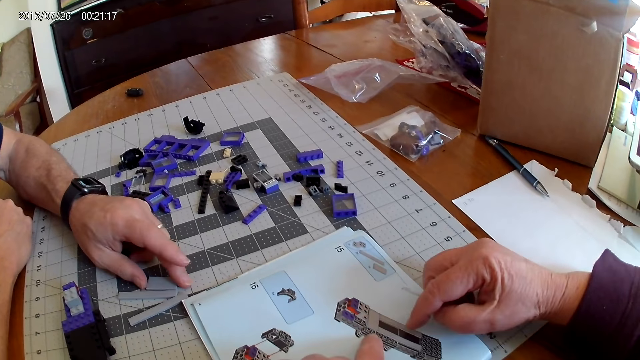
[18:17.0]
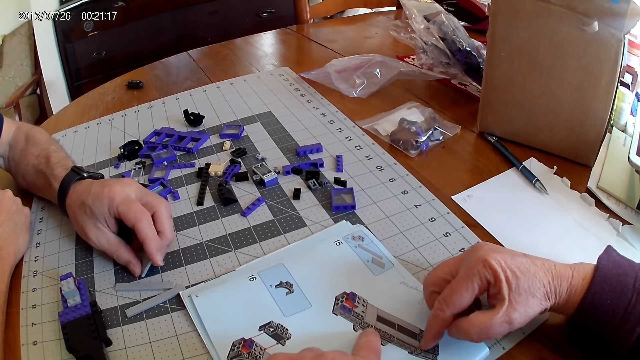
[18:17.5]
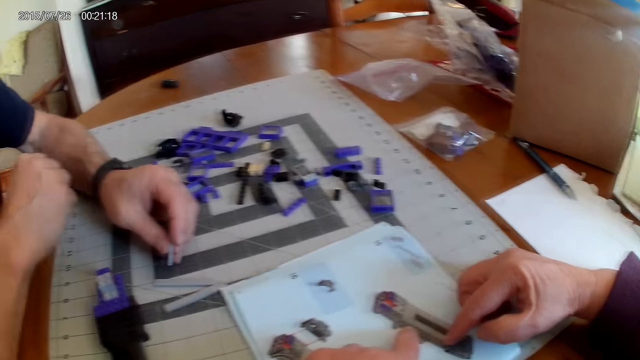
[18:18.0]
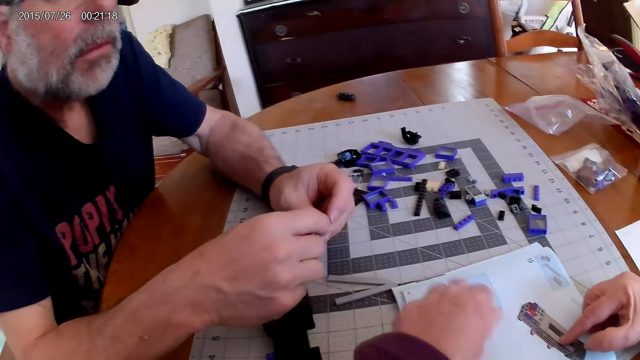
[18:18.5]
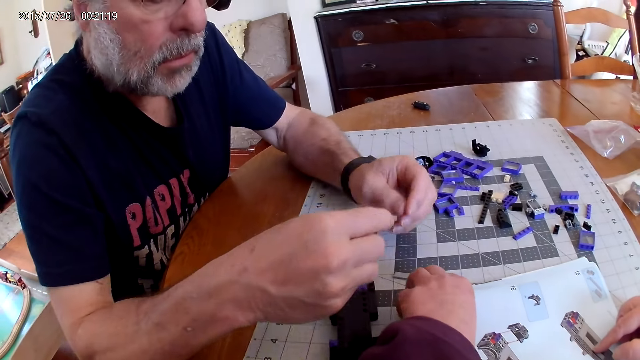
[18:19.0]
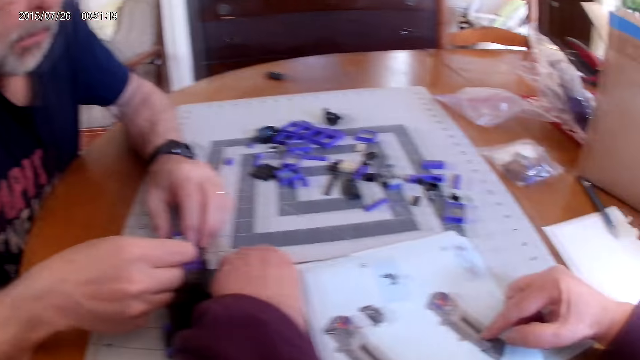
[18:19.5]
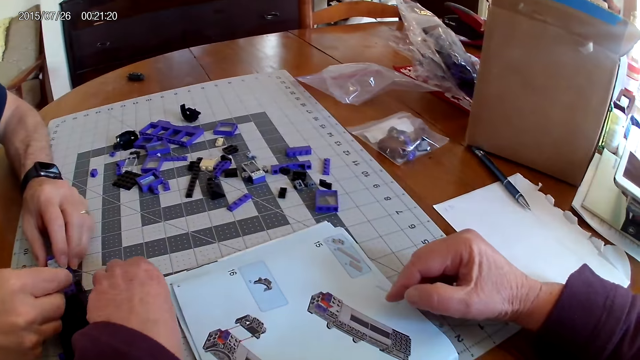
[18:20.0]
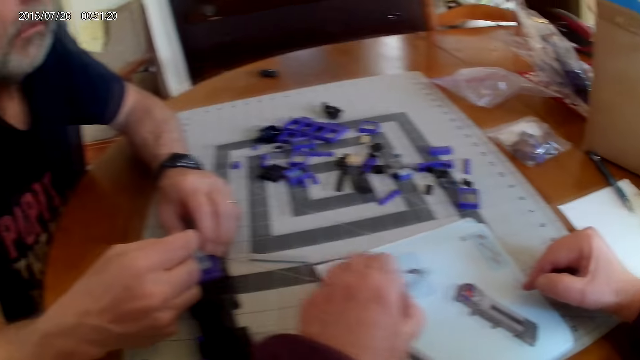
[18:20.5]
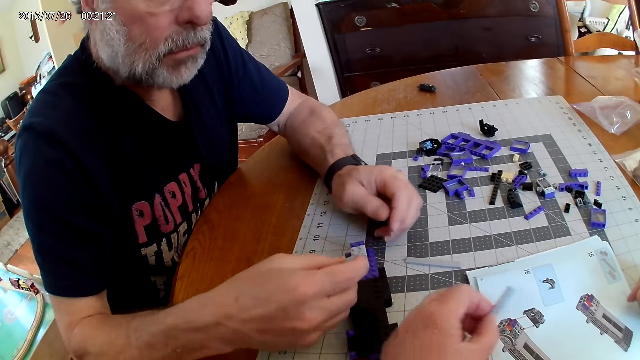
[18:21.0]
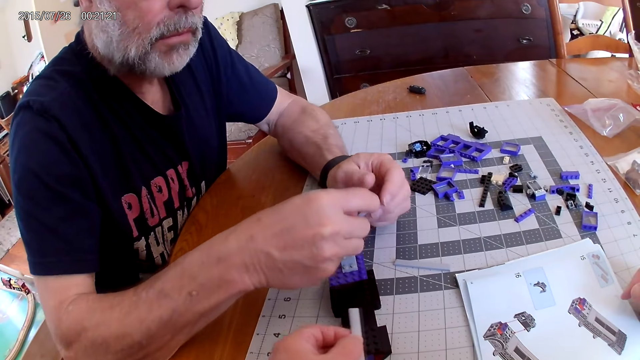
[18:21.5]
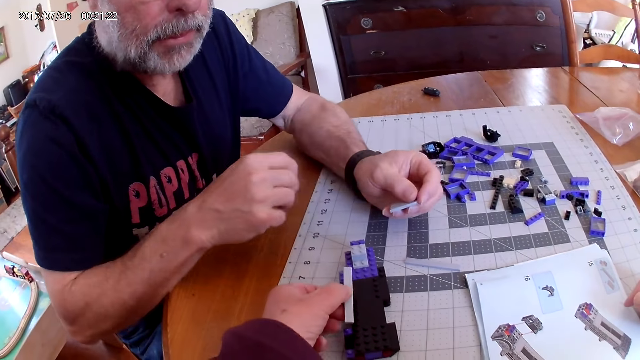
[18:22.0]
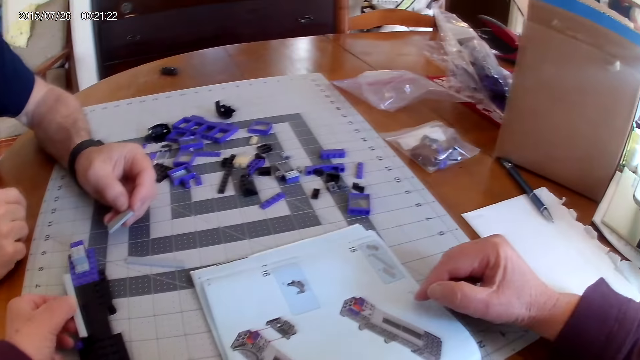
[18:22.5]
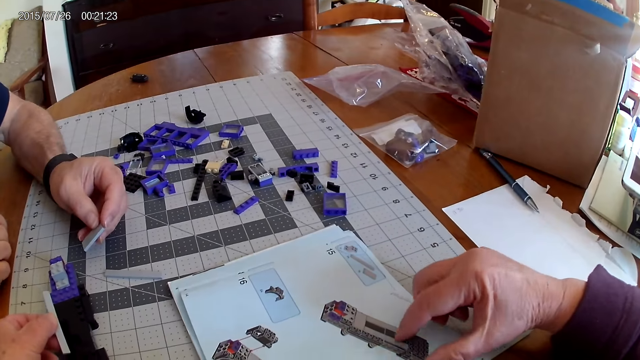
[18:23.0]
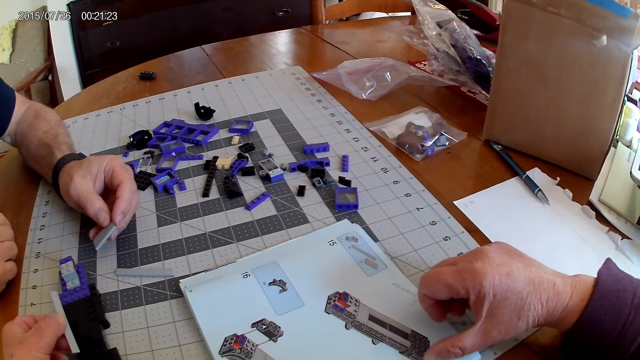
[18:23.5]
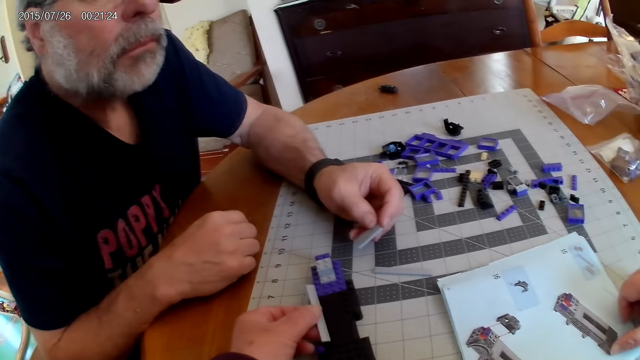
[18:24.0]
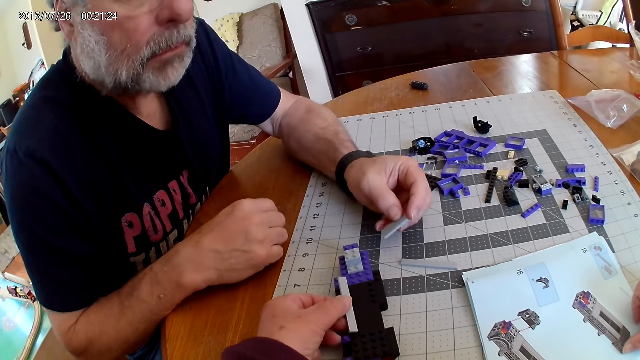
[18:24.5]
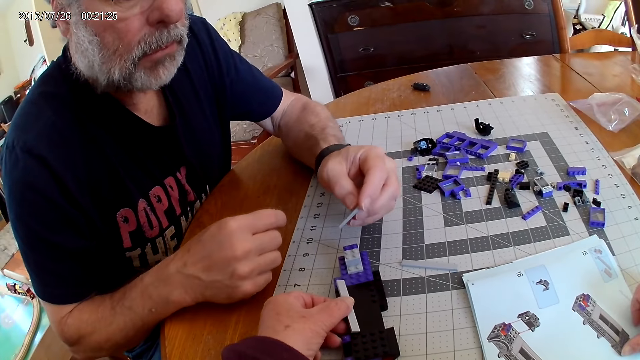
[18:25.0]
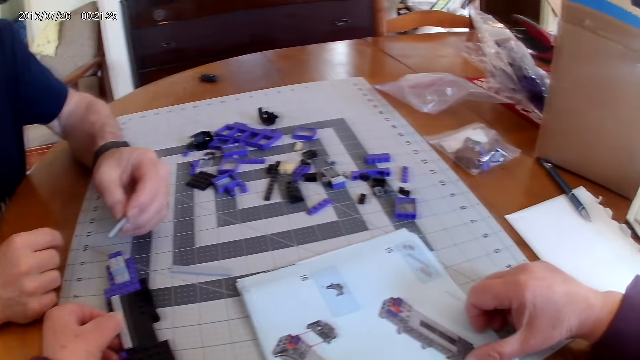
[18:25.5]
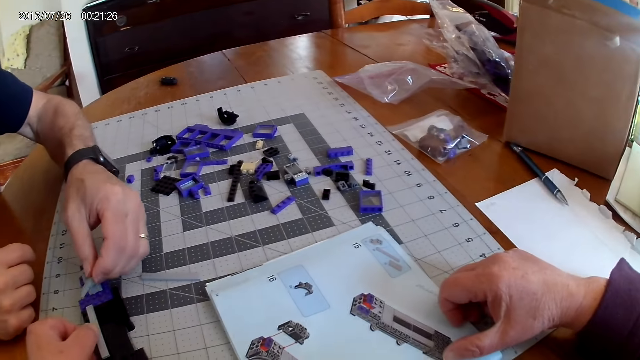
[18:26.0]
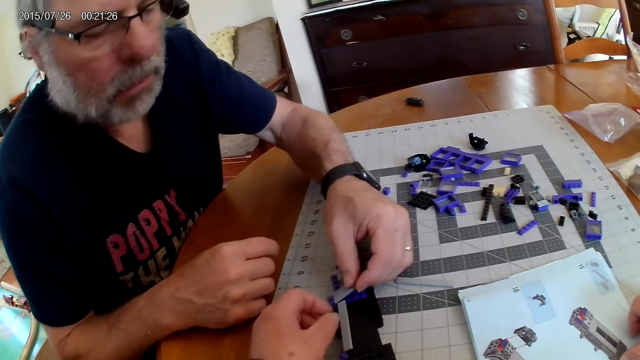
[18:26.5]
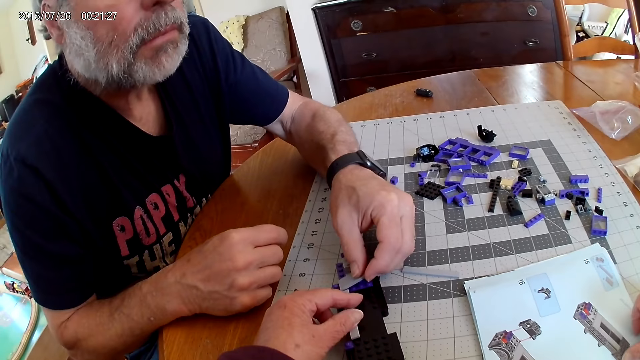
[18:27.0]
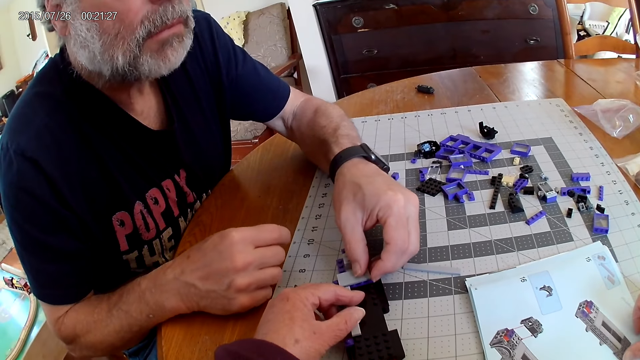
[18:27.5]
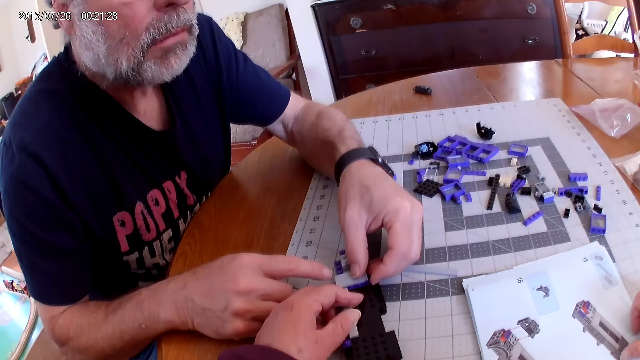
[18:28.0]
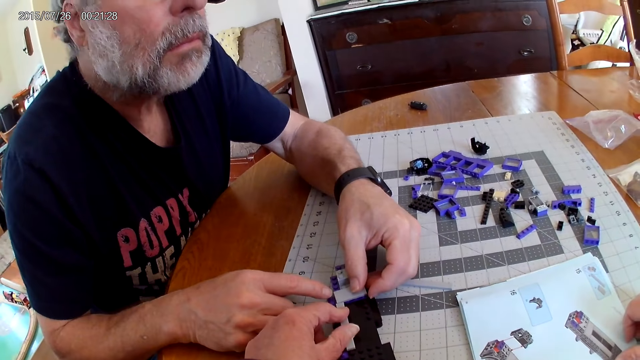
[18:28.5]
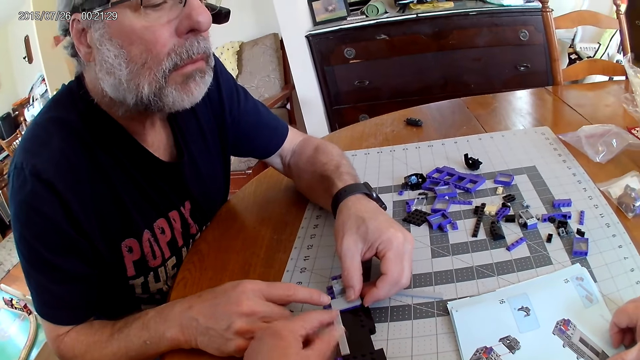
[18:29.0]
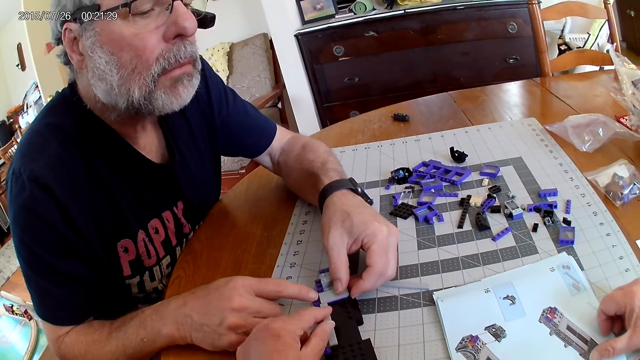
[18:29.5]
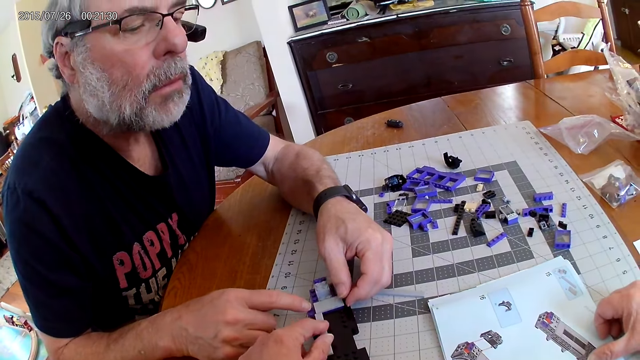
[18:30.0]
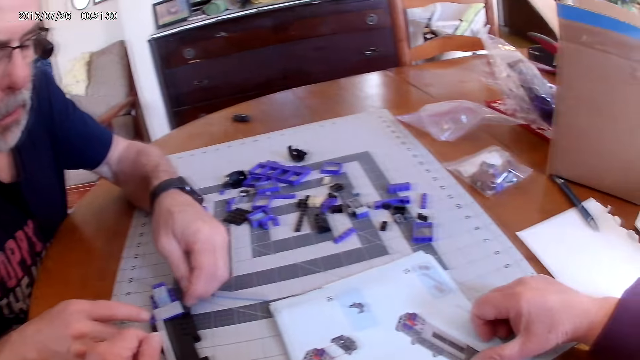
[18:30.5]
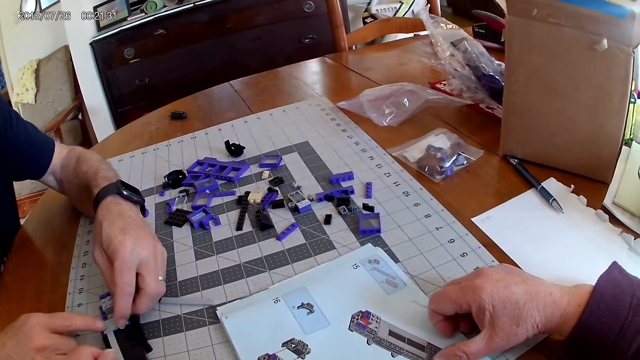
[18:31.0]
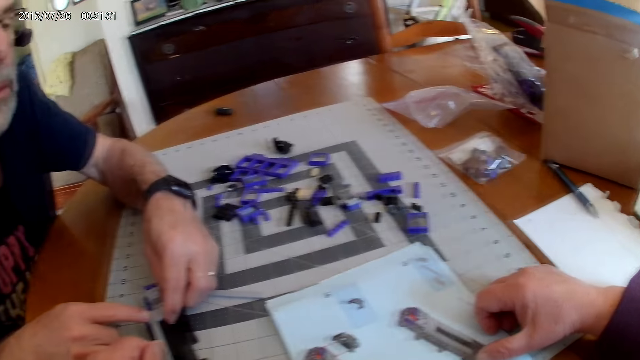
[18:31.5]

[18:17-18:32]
The camera wearer picks up a plastic block piece from the table. They point at the instructional manual book. A man fixes the plastic piece on the plastic model. The camera wearer holds the device.

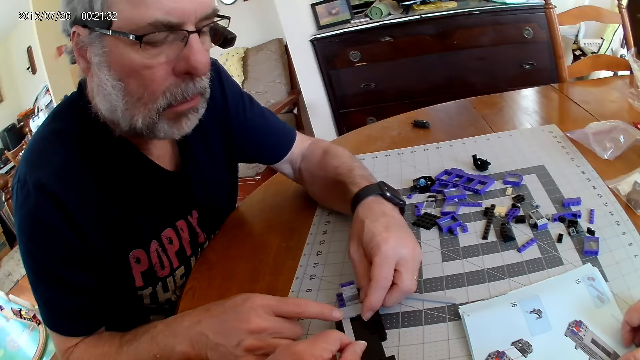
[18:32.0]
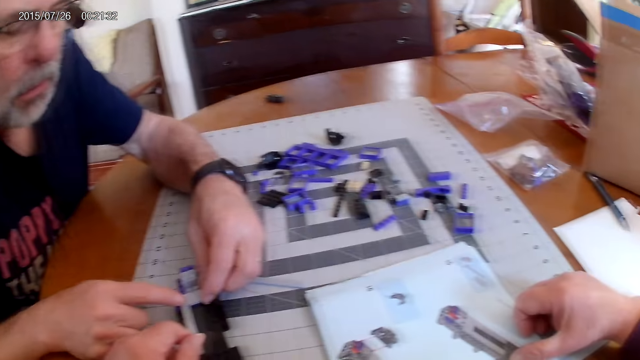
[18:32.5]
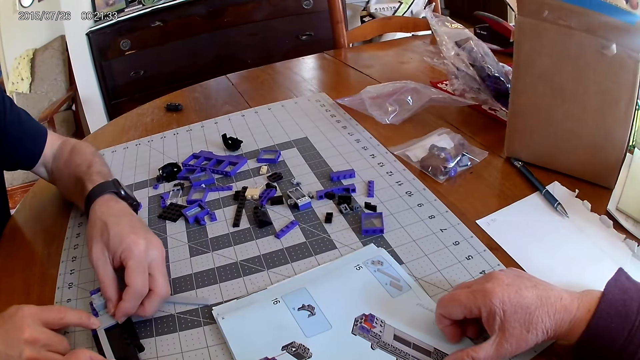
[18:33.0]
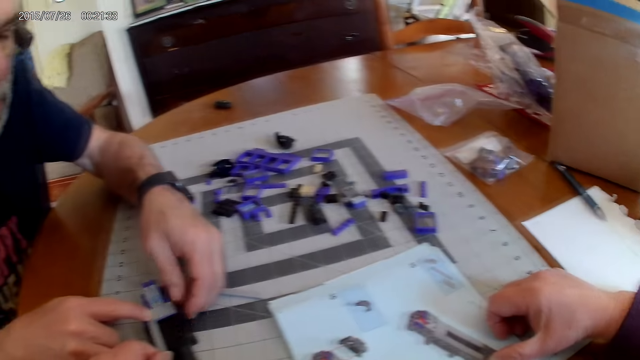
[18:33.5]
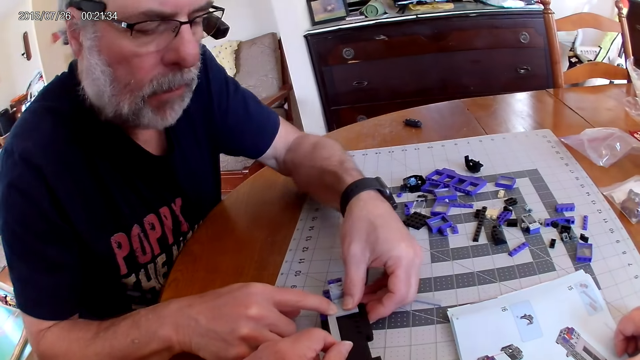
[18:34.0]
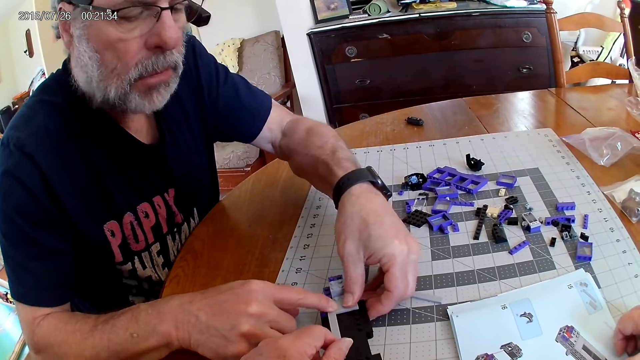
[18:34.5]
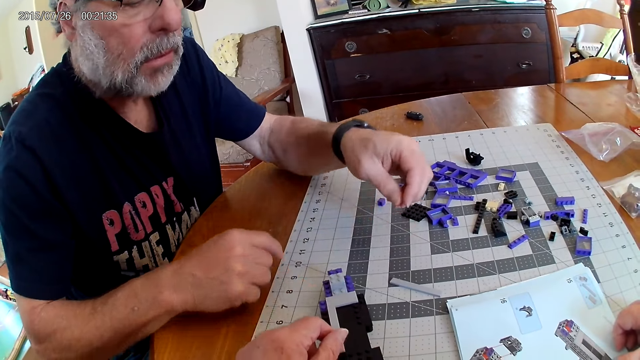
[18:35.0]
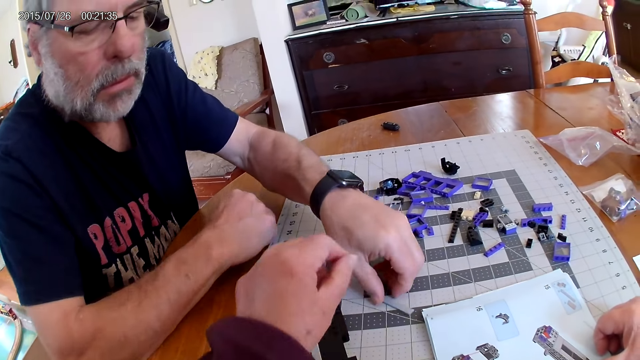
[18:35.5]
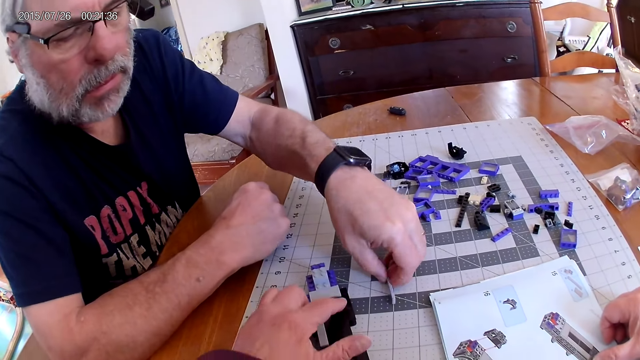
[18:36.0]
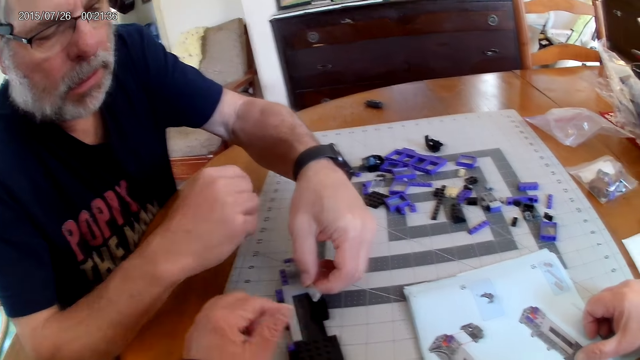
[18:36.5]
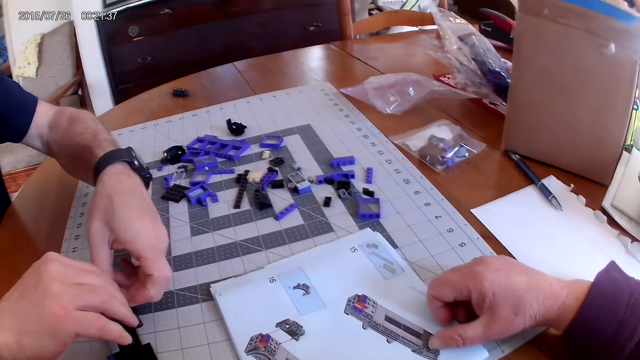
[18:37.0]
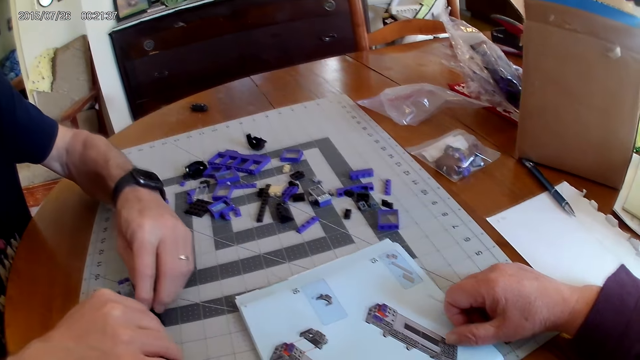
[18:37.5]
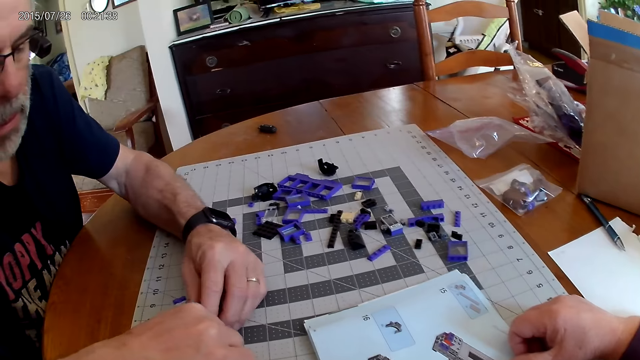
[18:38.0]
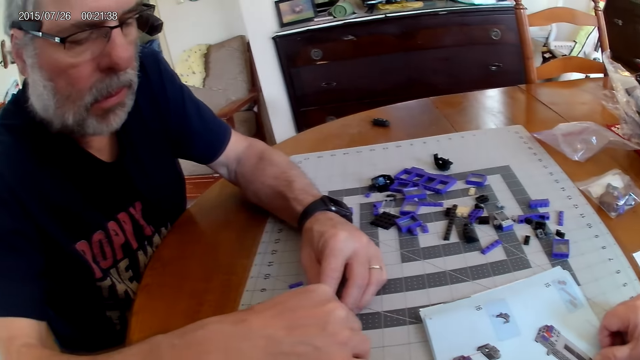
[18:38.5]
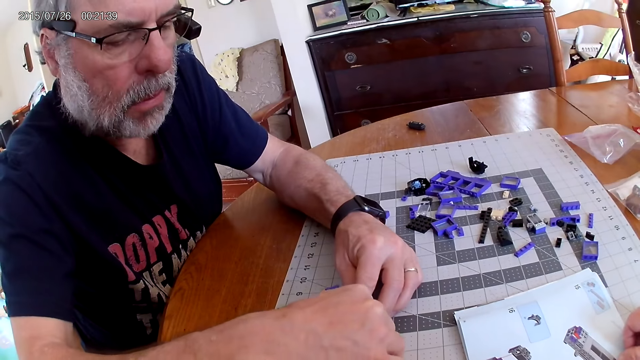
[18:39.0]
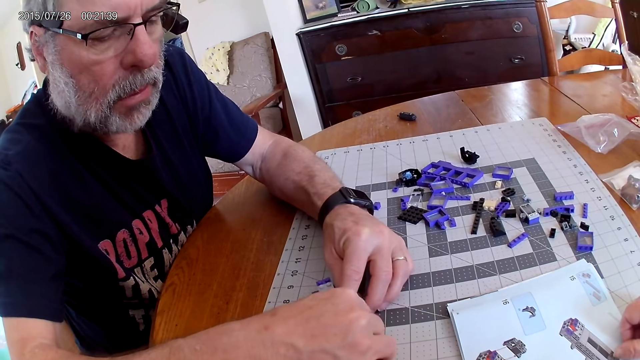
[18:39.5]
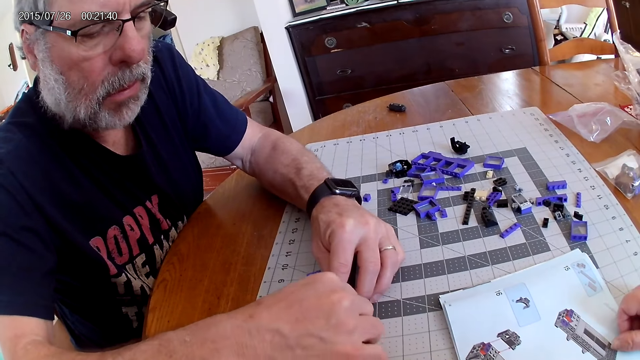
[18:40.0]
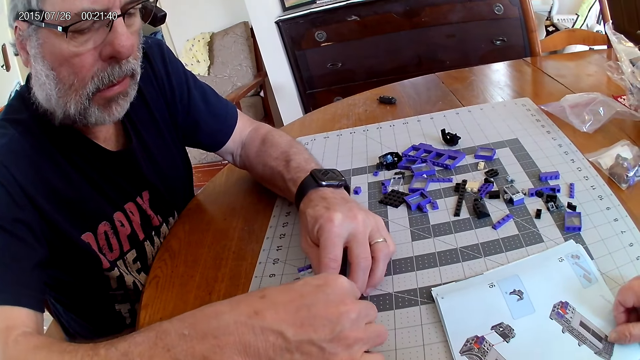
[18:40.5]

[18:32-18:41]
A man picks a plastic block piece and fixes the plastic piece on the plastic model.
